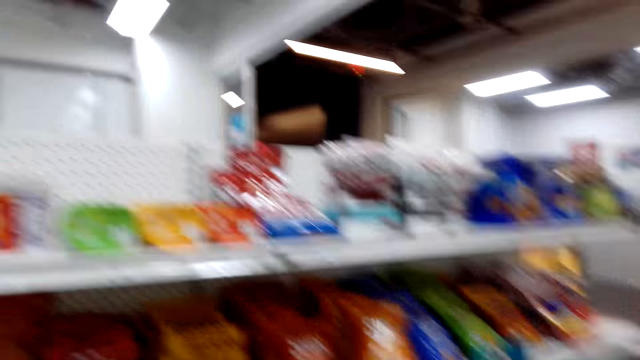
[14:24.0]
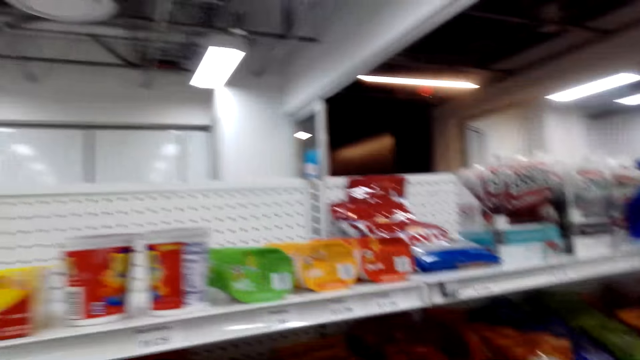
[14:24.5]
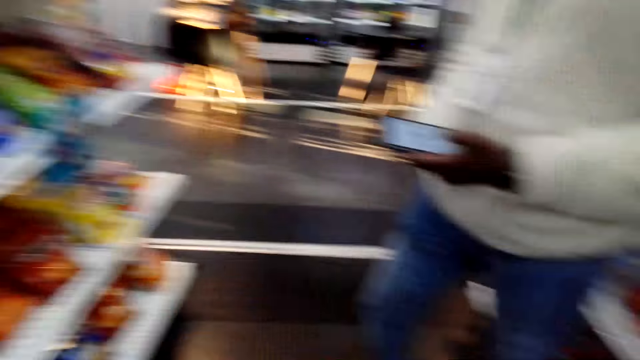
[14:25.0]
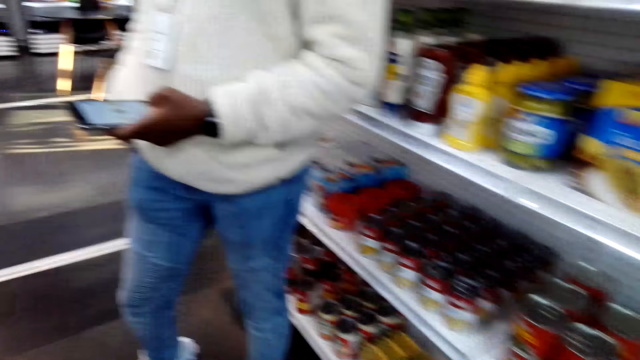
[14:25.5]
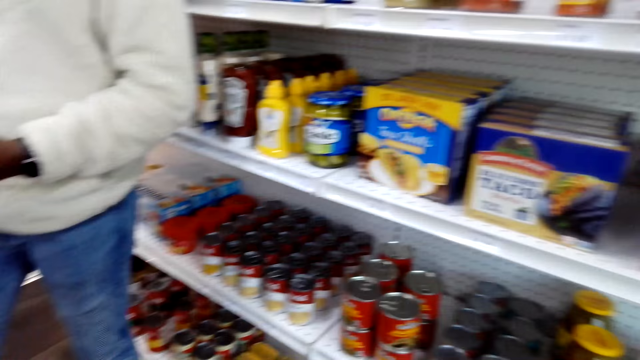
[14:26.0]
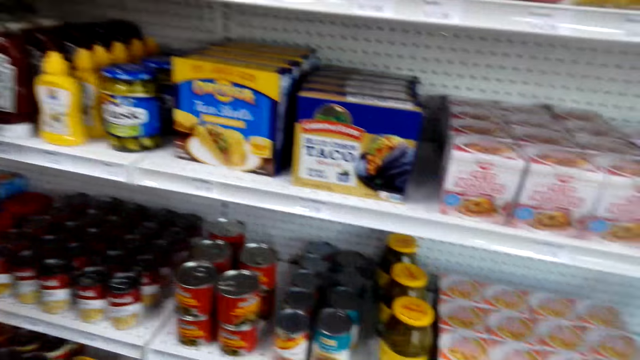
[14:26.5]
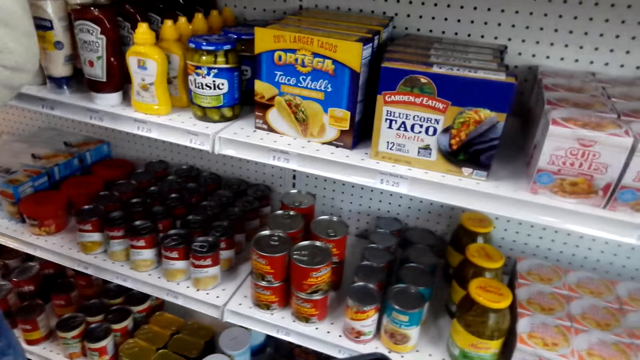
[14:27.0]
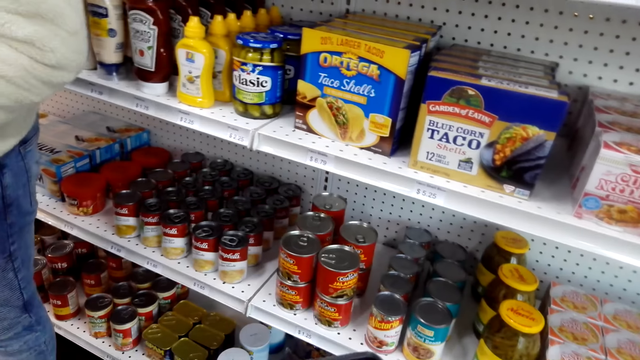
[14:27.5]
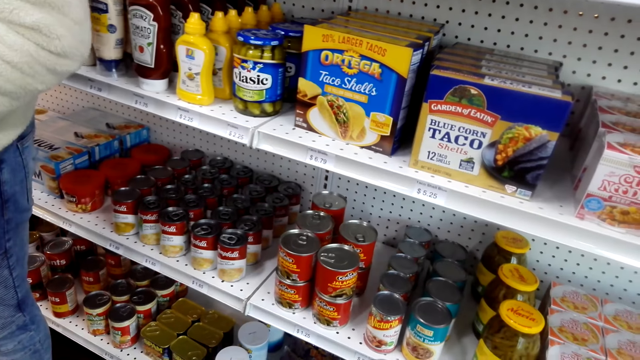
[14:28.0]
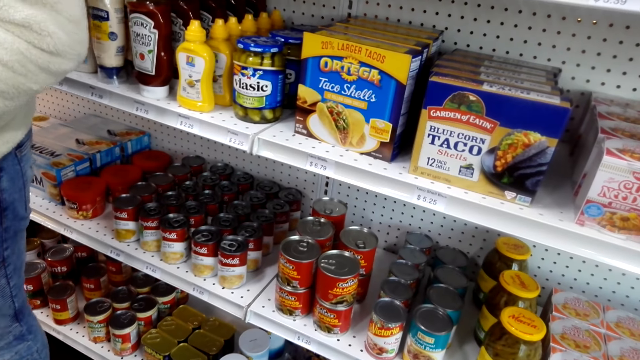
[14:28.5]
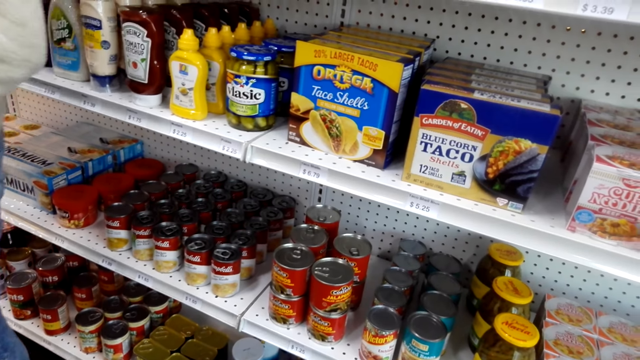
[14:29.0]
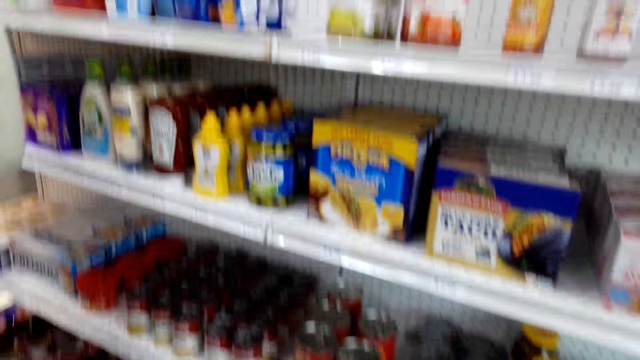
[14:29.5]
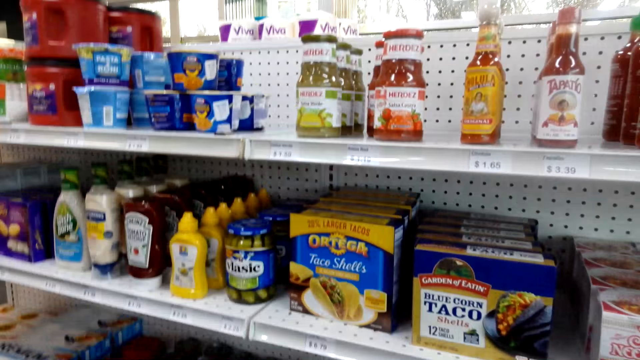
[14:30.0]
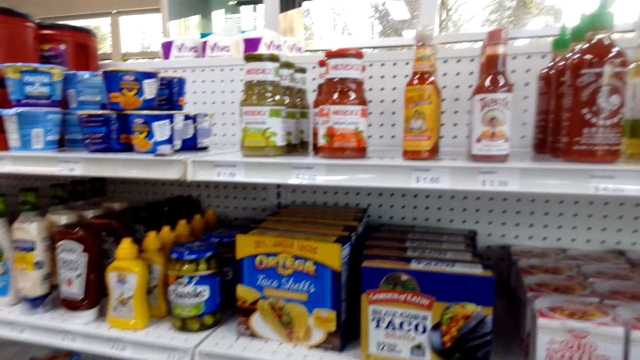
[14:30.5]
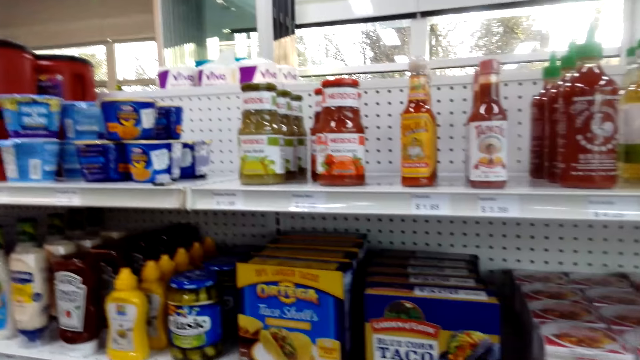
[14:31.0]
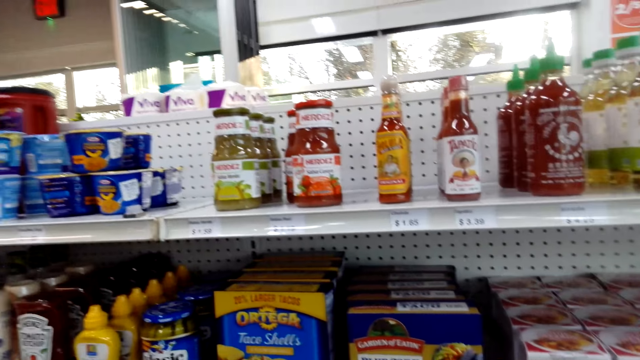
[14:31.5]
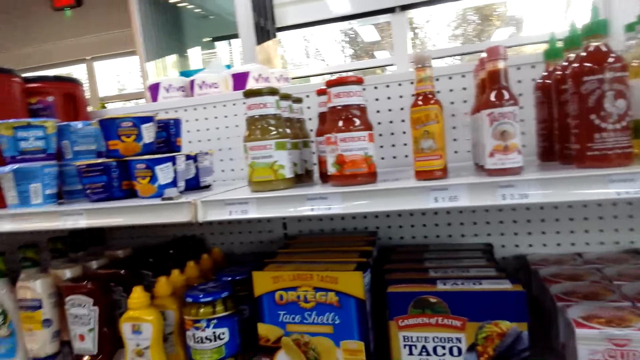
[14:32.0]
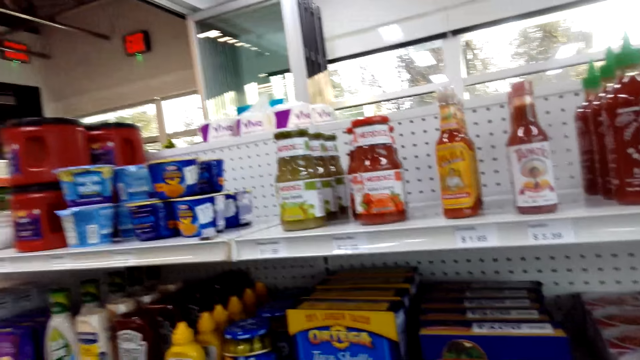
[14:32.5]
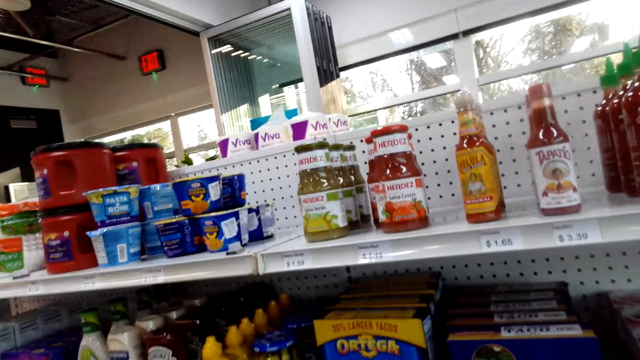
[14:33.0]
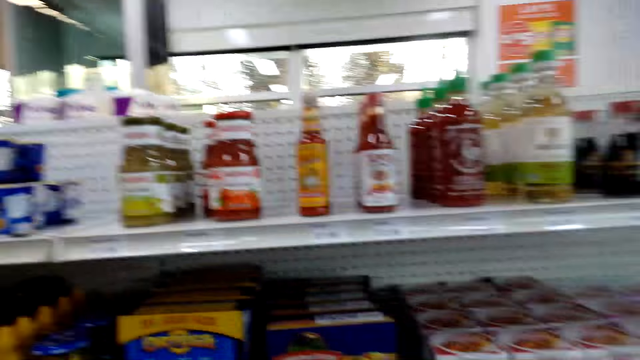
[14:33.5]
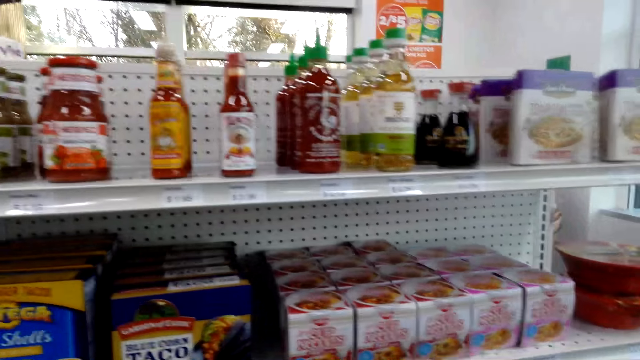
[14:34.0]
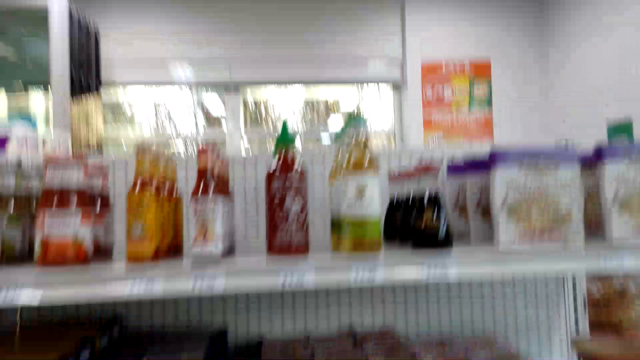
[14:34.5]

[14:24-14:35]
A person talks. The camera wearer talks.

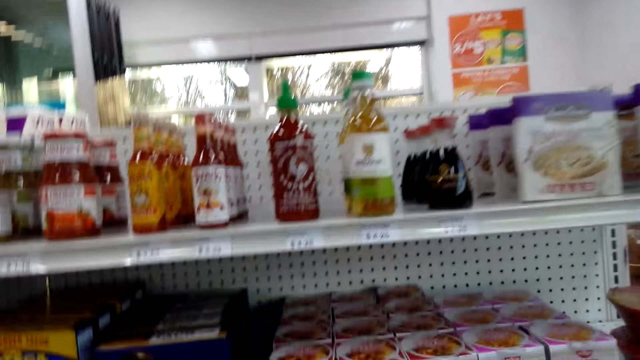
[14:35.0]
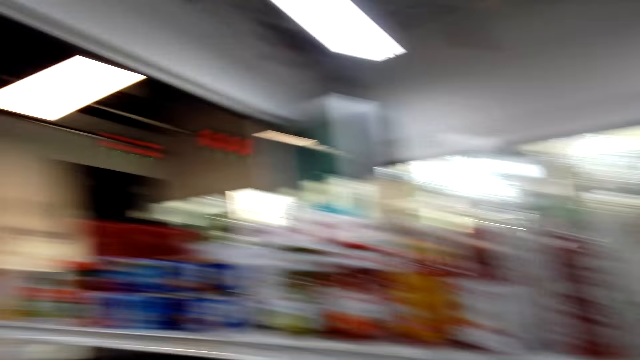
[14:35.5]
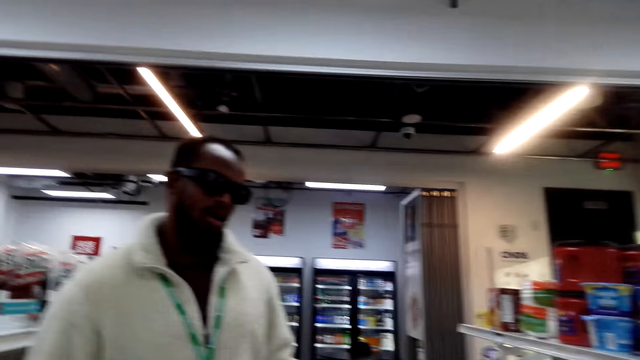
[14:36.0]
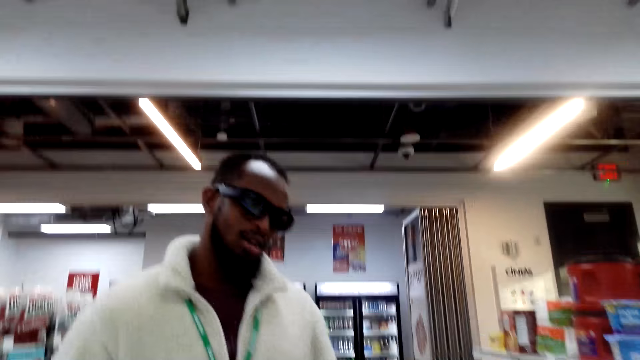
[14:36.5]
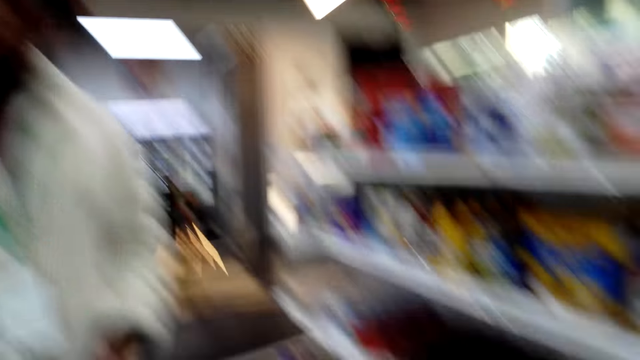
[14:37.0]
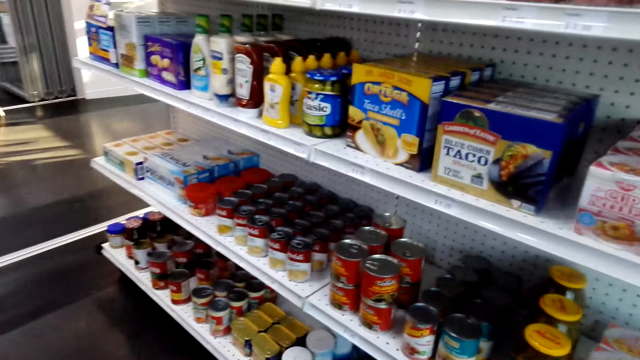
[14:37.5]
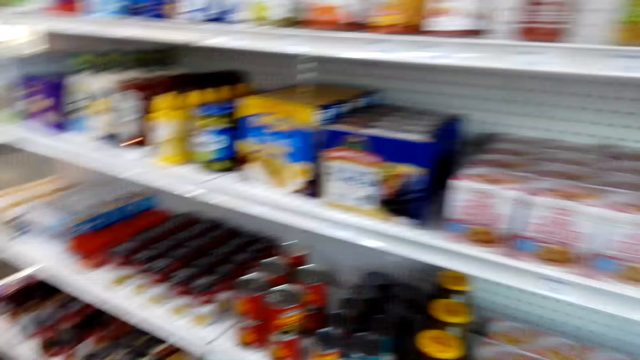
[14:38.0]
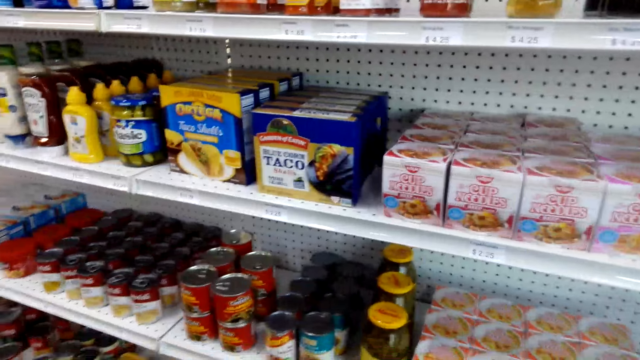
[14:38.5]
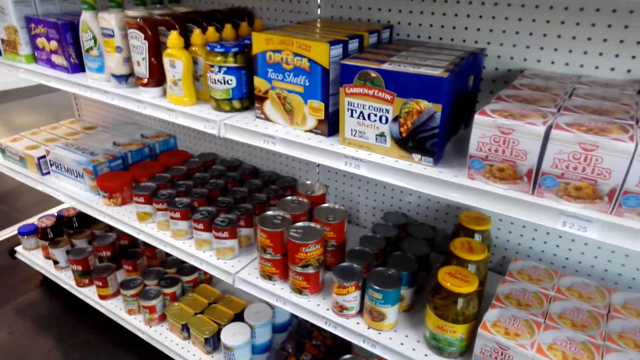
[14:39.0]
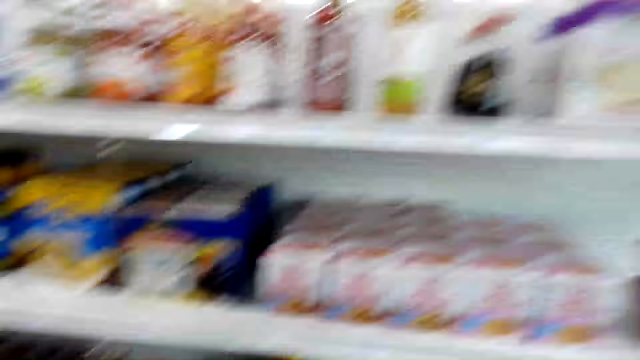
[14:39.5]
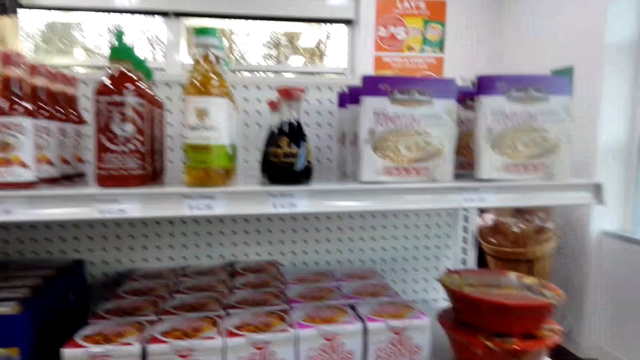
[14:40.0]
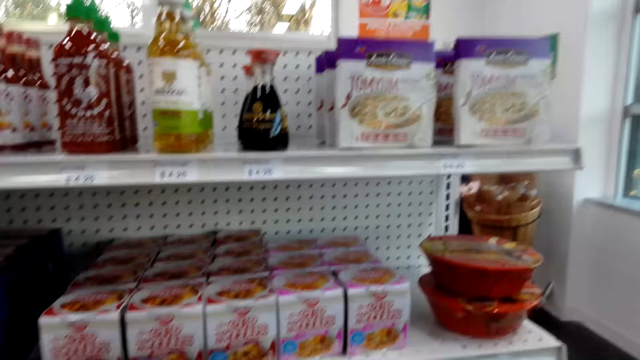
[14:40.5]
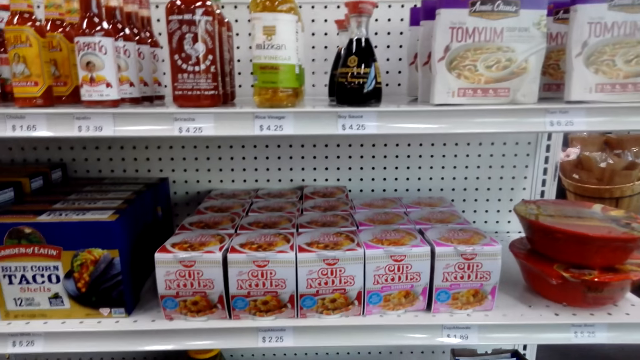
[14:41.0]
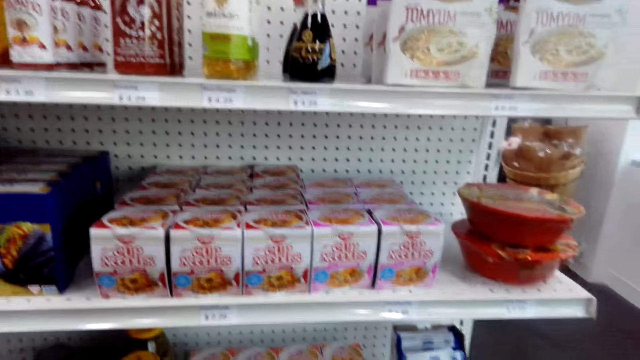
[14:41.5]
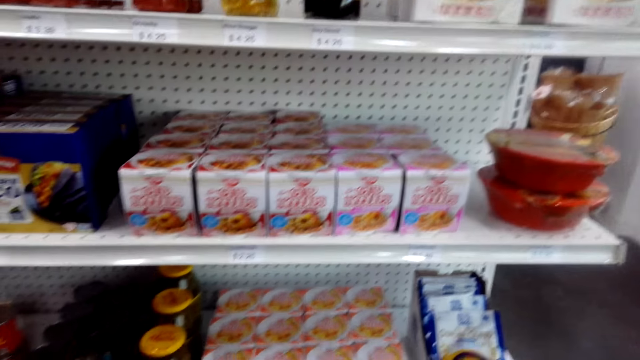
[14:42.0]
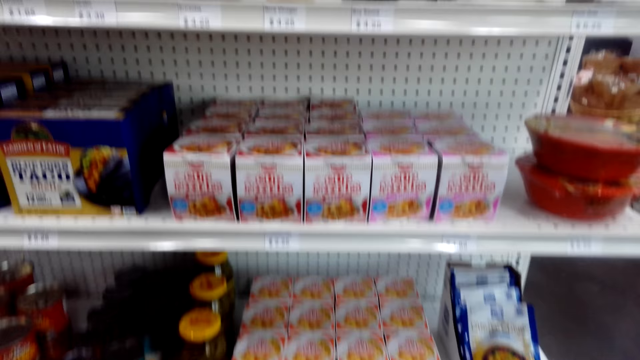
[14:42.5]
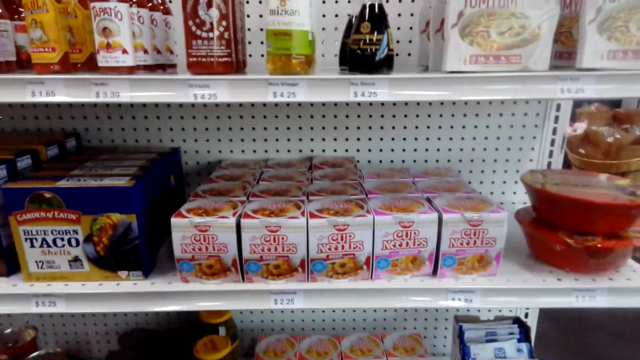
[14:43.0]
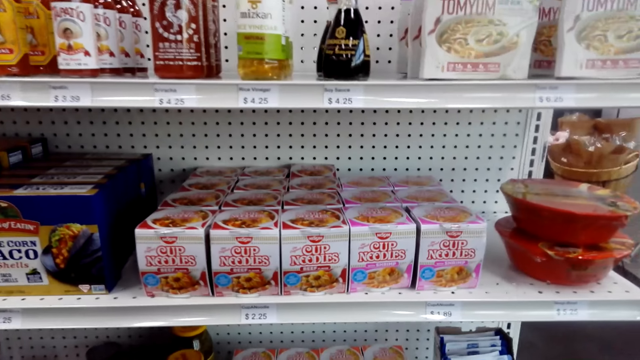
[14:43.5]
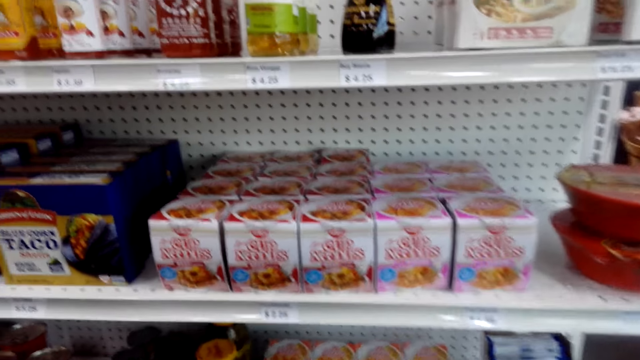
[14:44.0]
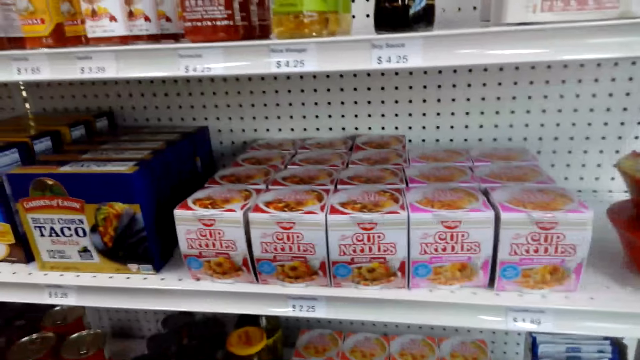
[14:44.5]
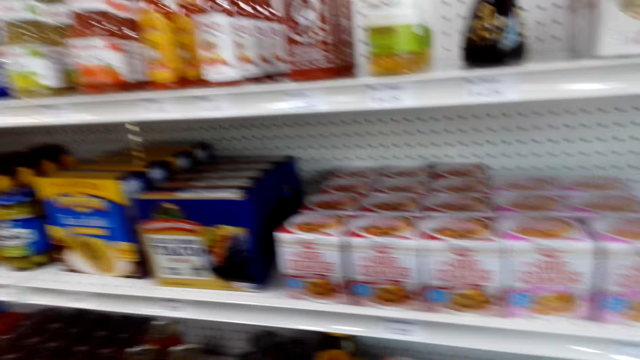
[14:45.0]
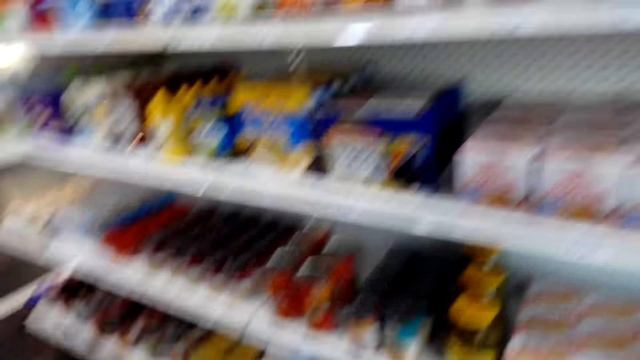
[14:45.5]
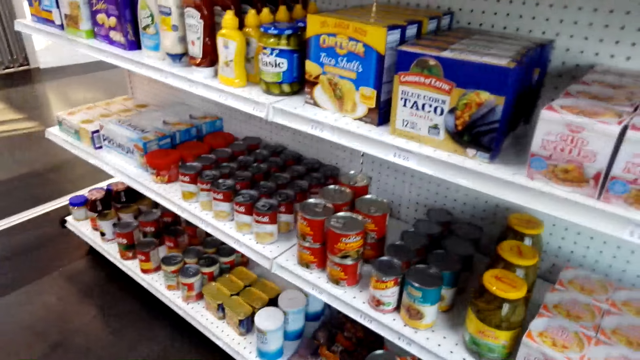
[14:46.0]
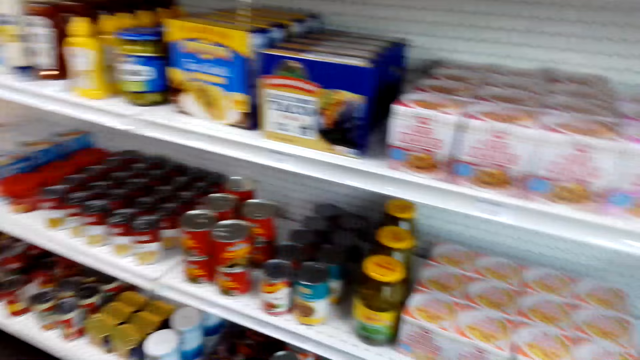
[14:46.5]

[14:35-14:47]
A person talks. The camera wearer talks. The person talks. The camera wearer talks.
